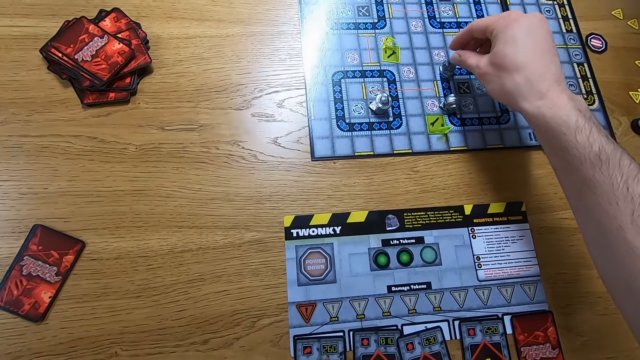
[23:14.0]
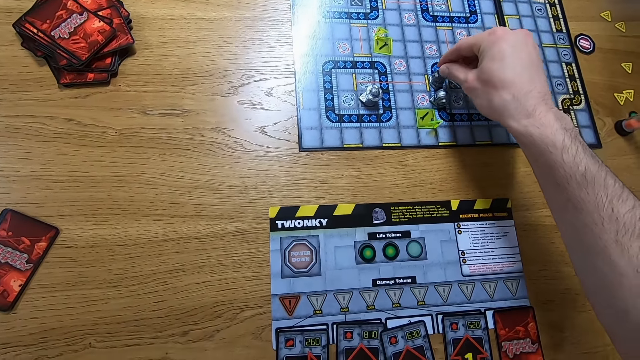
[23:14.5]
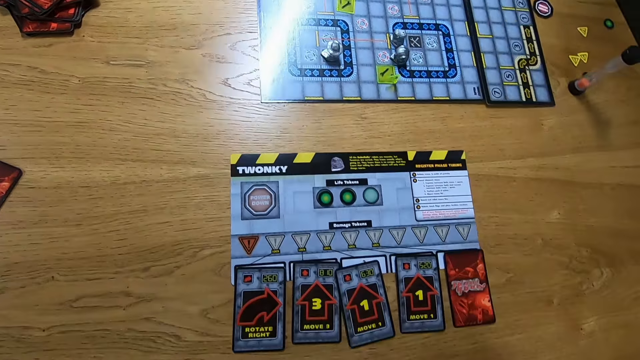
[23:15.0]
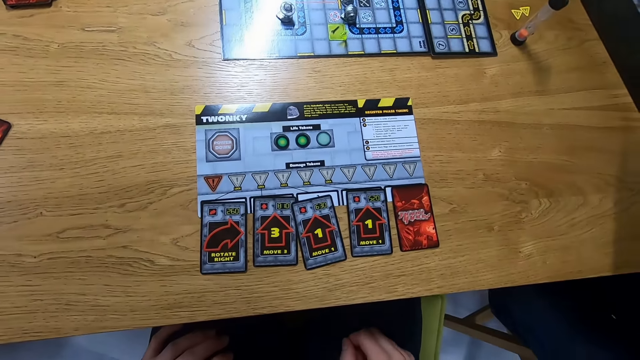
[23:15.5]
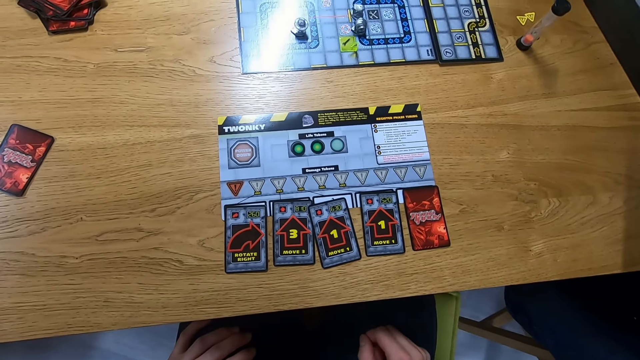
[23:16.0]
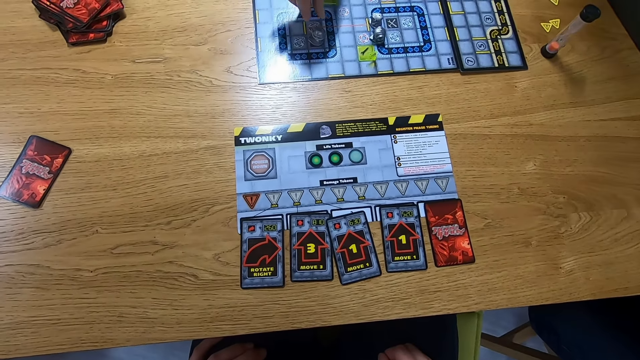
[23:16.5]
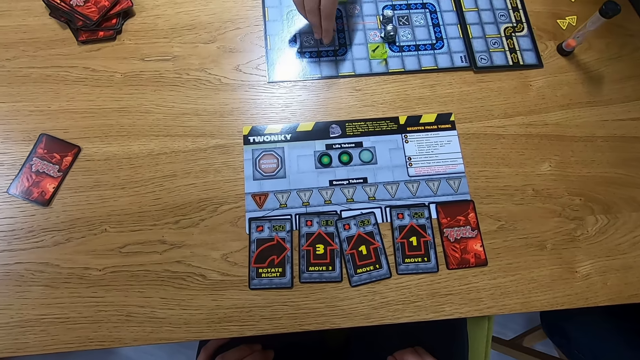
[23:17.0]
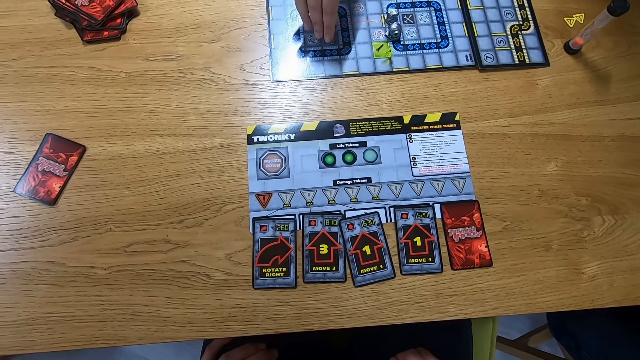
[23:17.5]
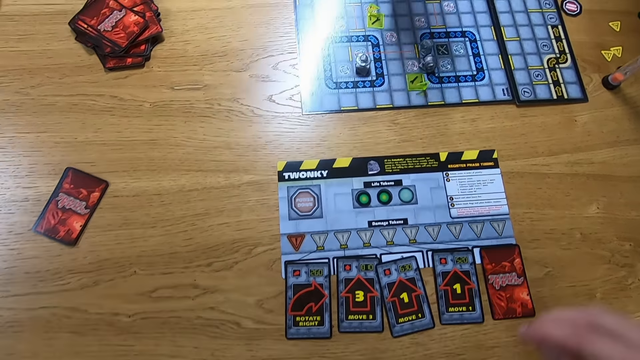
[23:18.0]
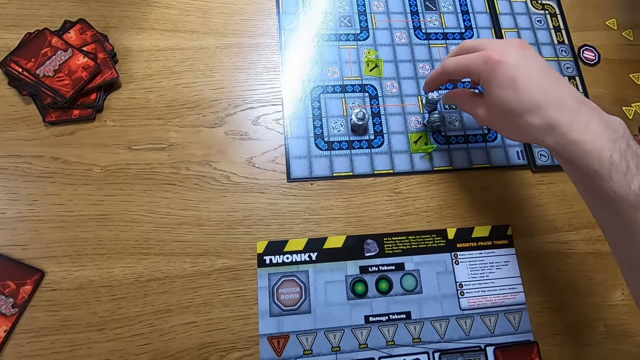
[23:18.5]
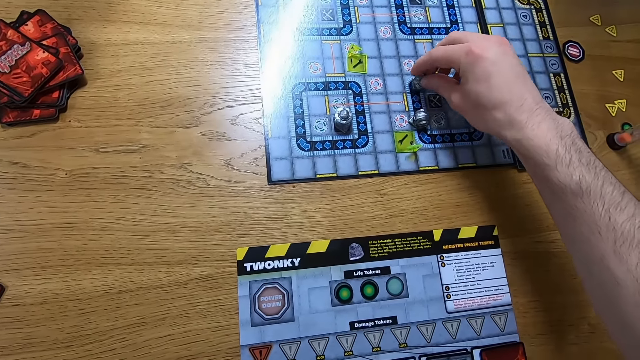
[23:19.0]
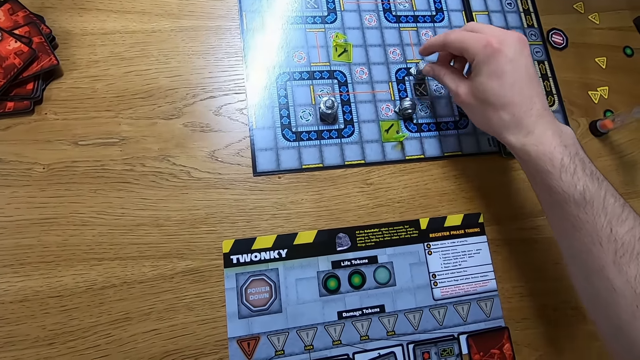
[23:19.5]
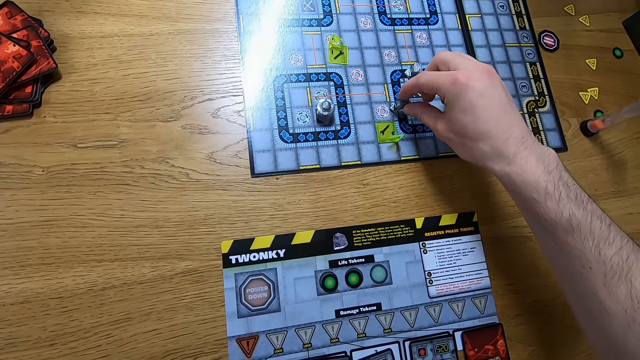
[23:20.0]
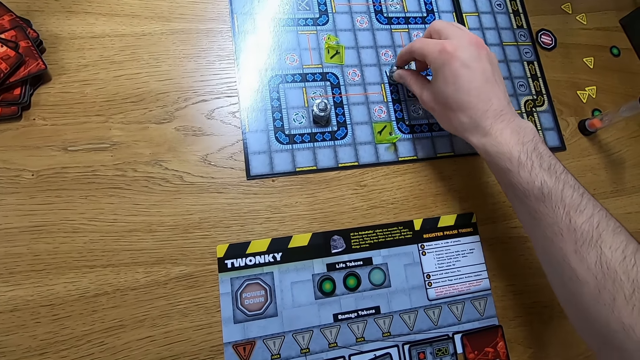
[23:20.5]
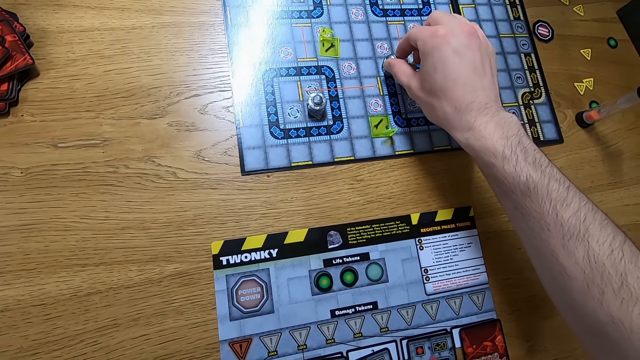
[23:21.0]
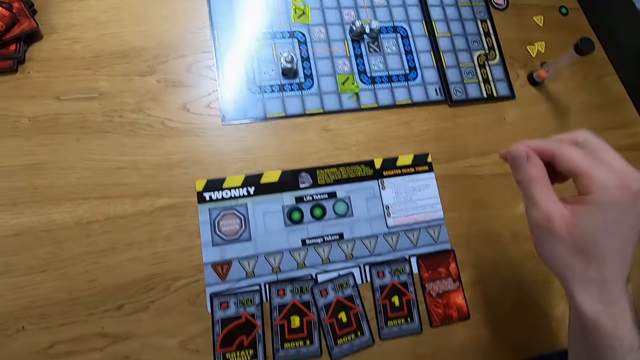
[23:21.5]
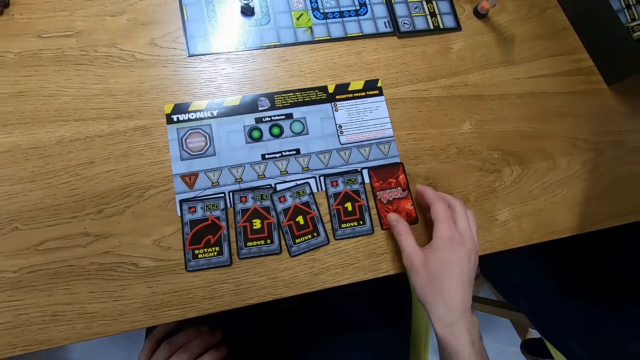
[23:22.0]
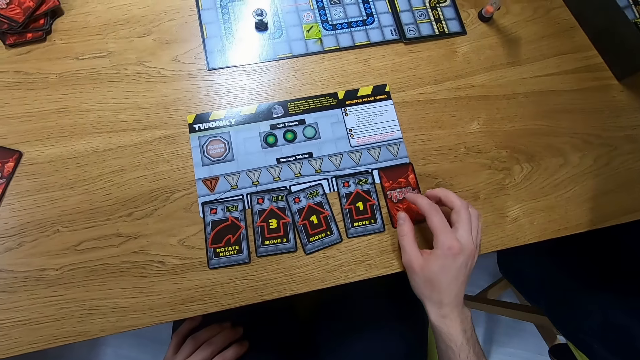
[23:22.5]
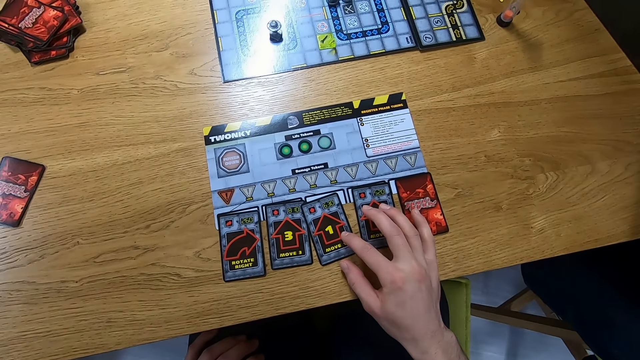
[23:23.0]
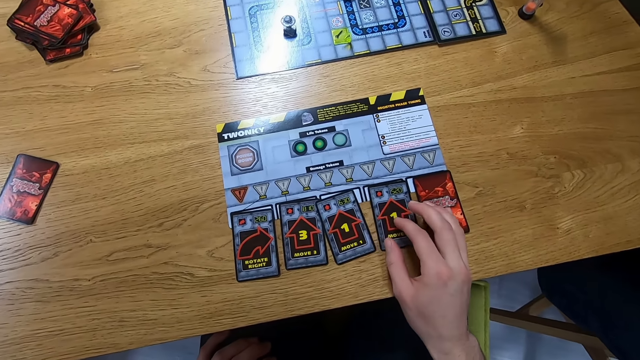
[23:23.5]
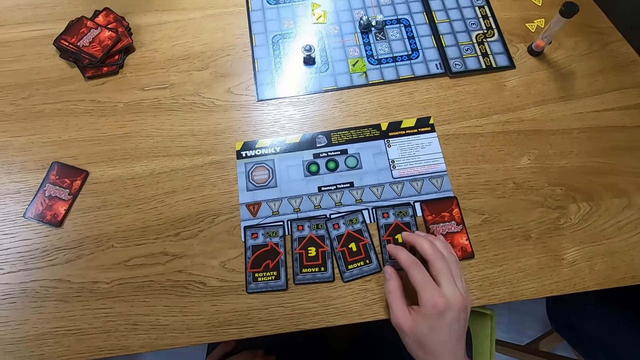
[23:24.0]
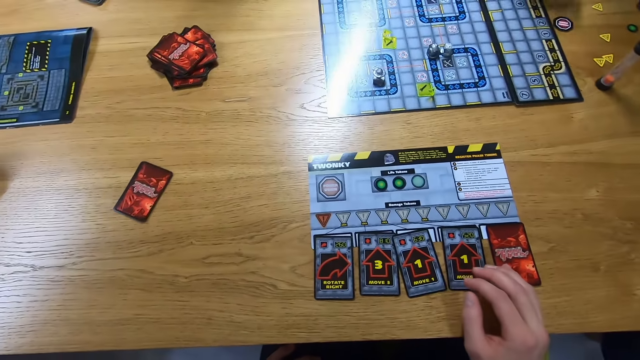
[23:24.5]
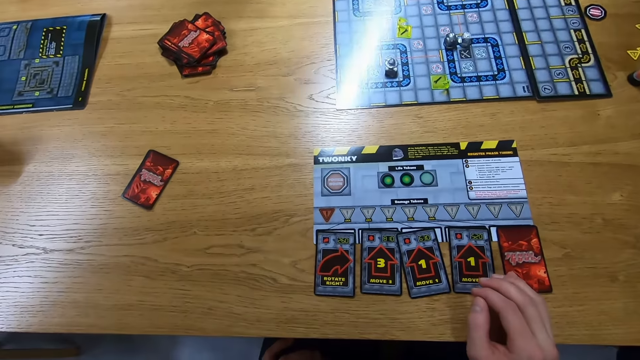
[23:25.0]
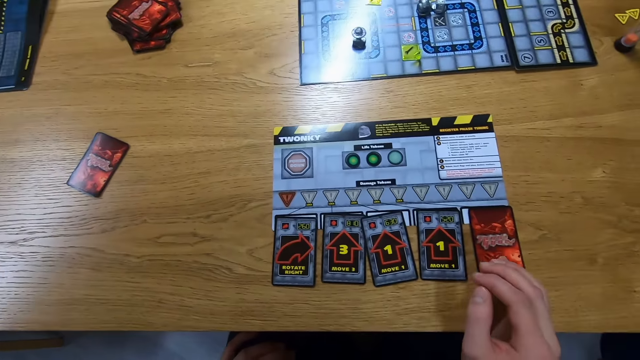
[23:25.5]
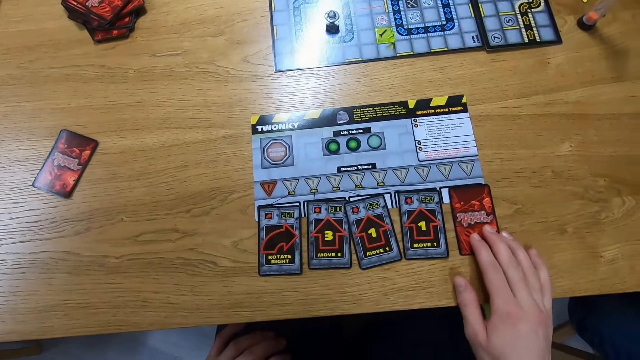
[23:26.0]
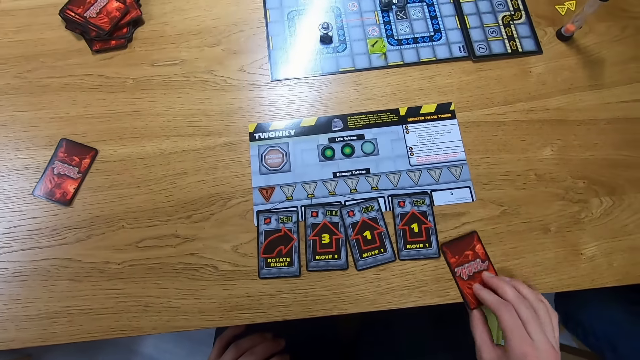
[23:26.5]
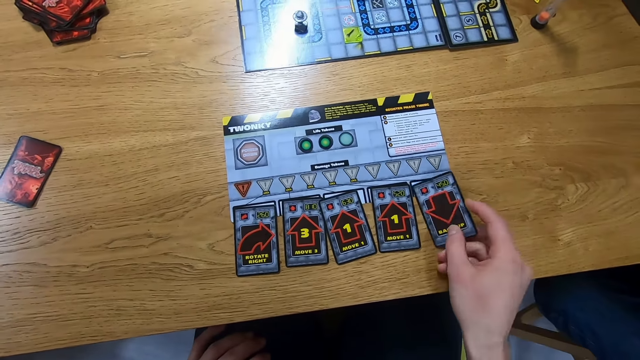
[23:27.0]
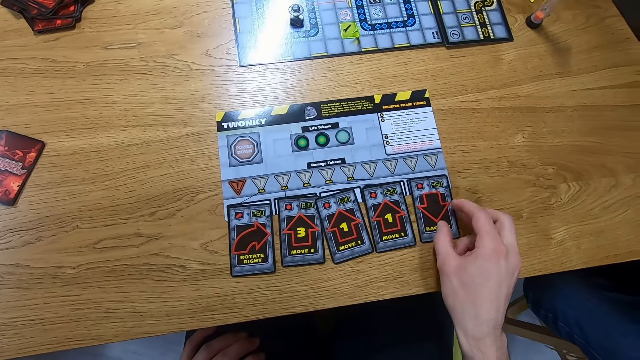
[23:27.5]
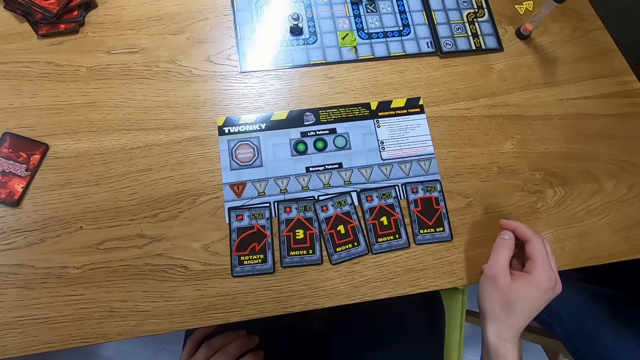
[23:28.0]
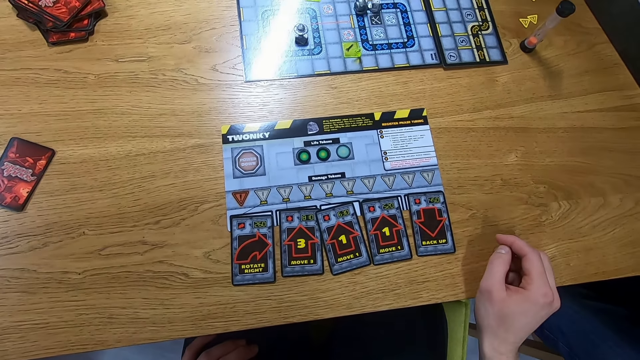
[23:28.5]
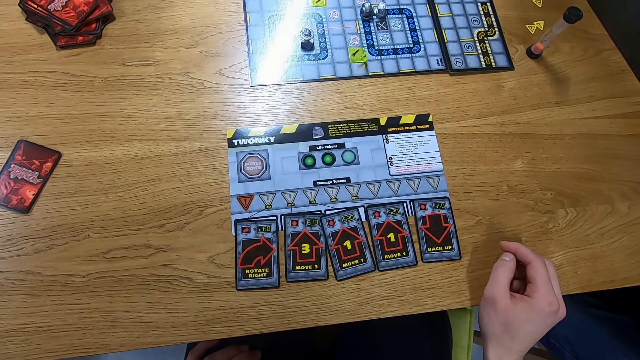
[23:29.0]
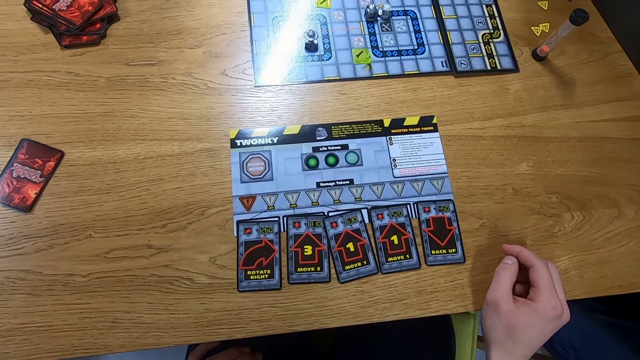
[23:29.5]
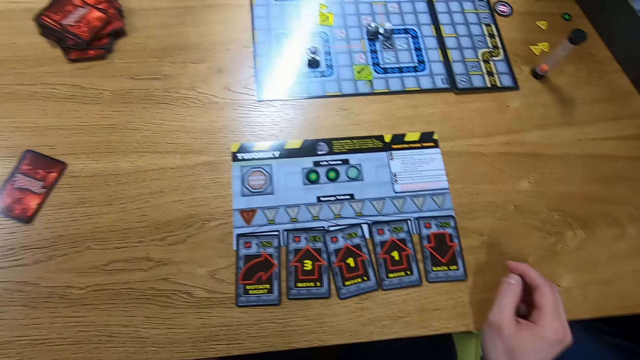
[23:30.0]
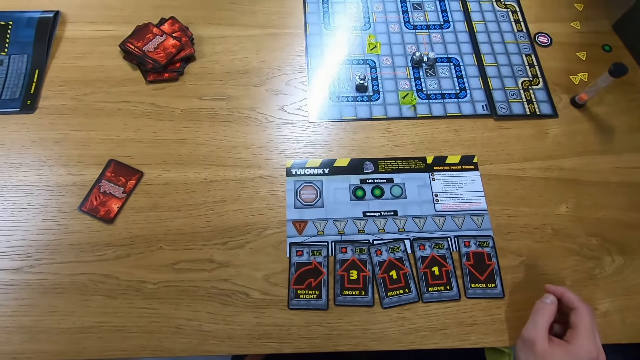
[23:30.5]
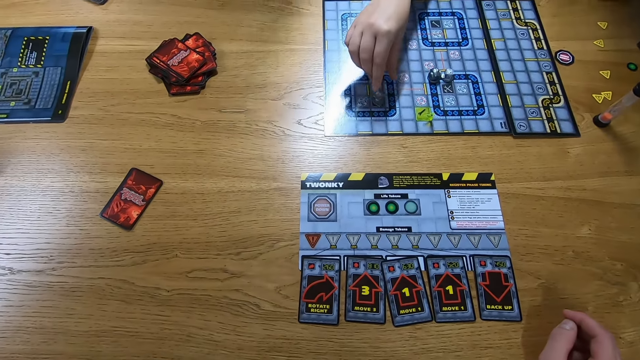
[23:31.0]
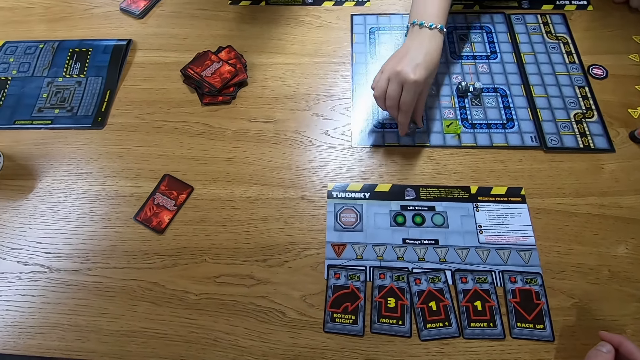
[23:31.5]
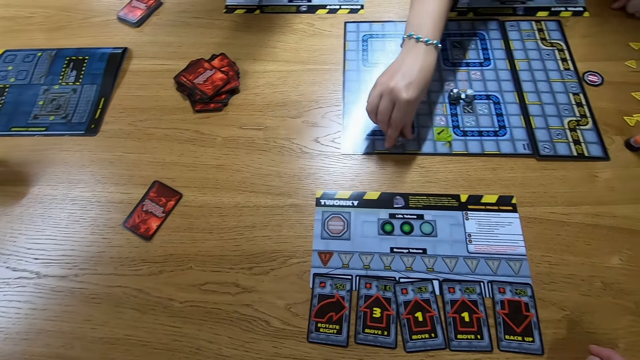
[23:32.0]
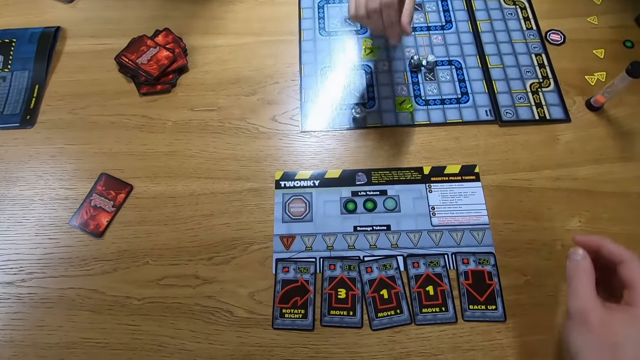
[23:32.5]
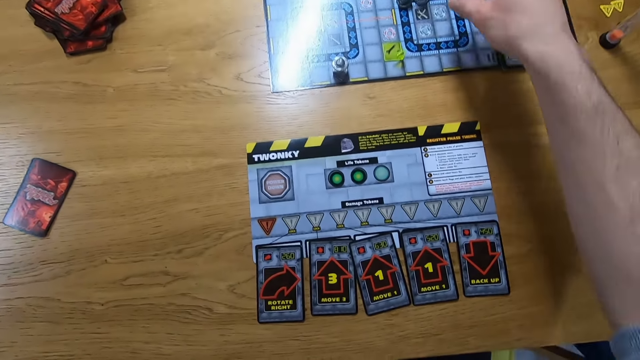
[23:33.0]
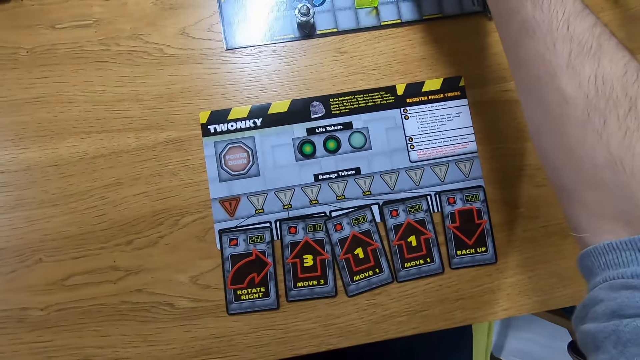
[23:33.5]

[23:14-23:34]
The camera wearer moves a robo rally robot on the board. A person moves a robo rally robot on the board. The camera wearer moves the robo rally robots on the board. They touch cards, look around, play a card, turn the card, and look around. The person moves the robo rally robot on the board. The camera wearer moves the robo rally robot on the board.
